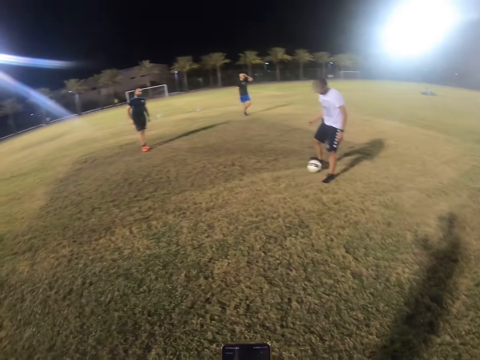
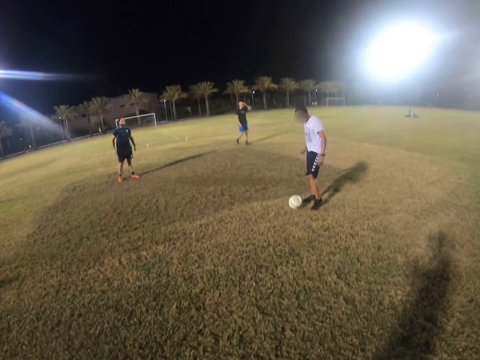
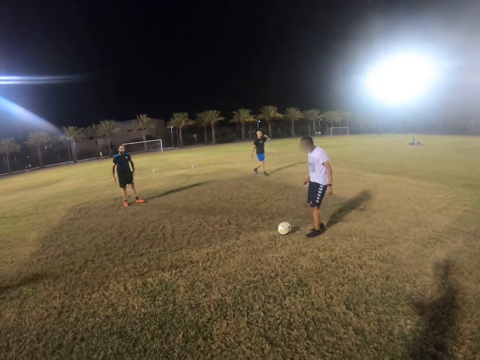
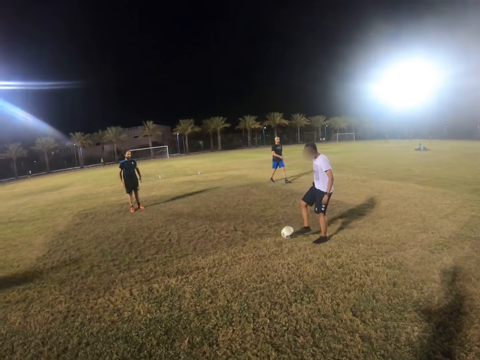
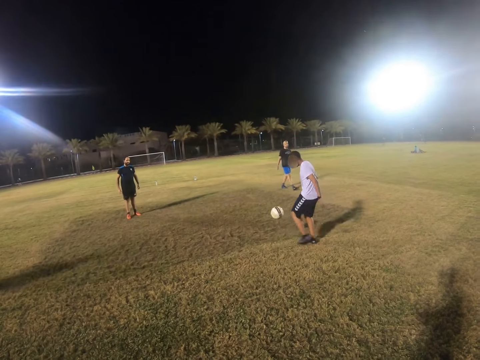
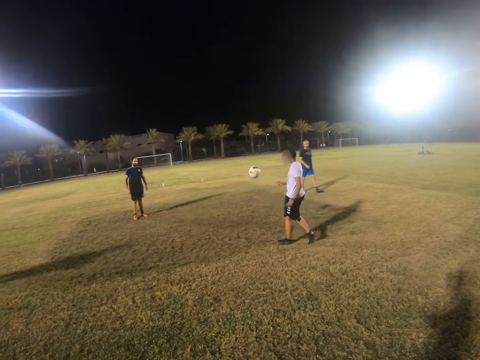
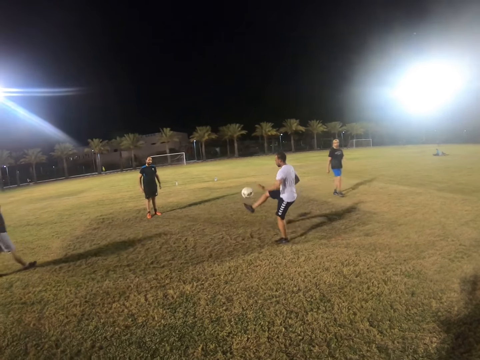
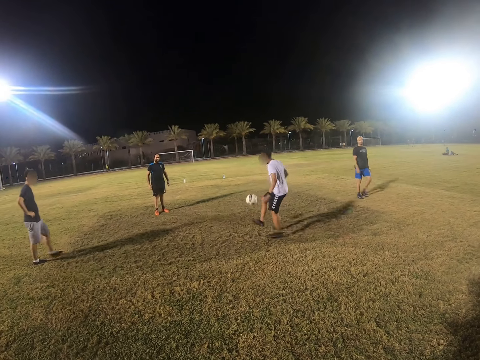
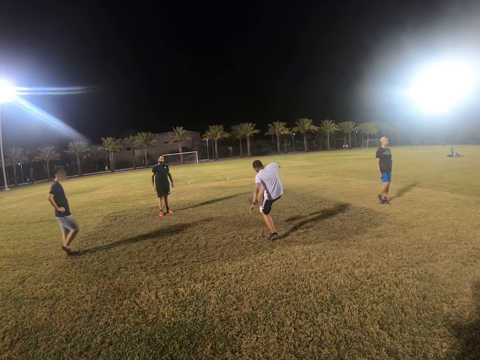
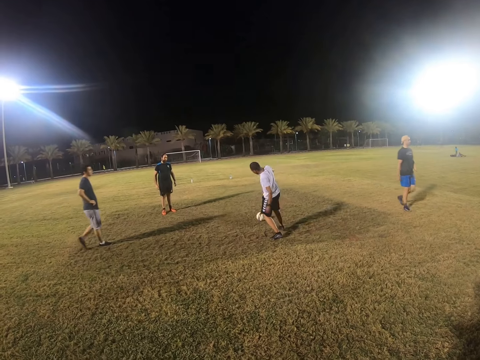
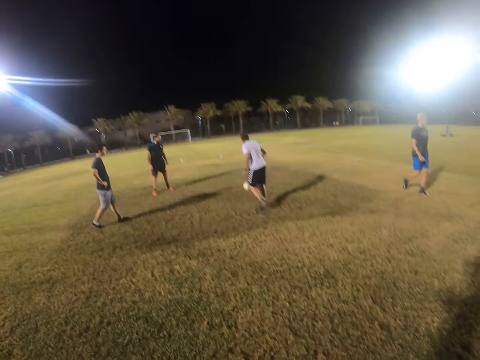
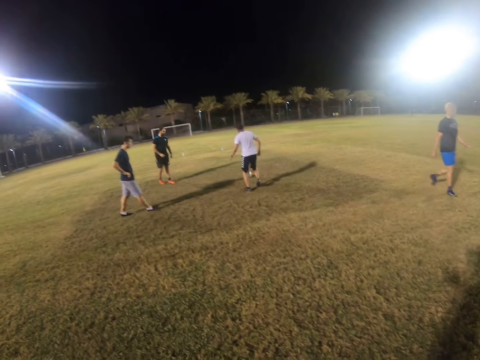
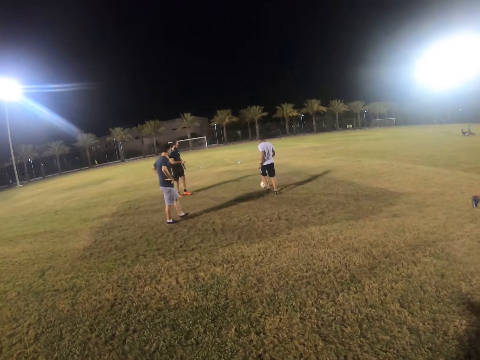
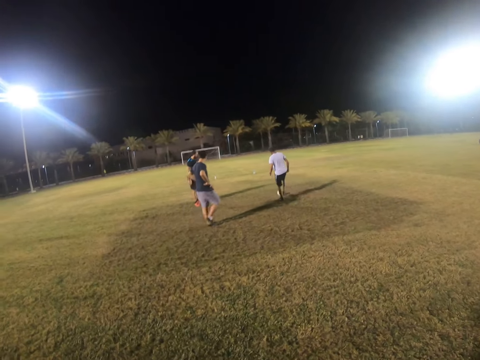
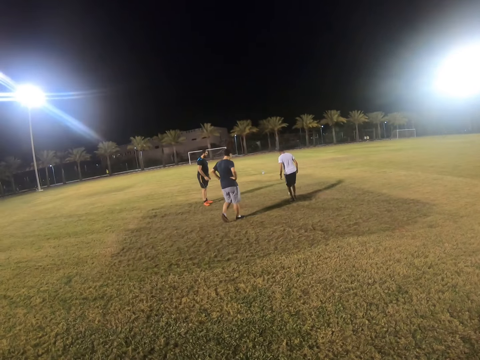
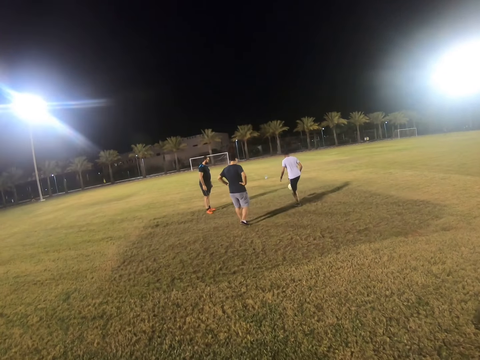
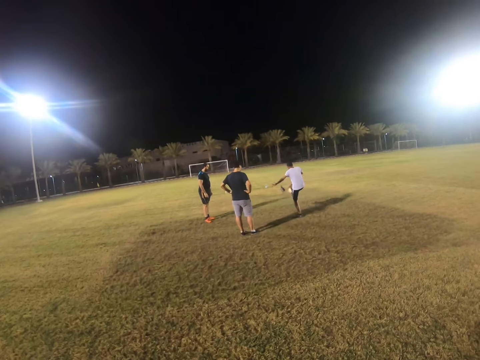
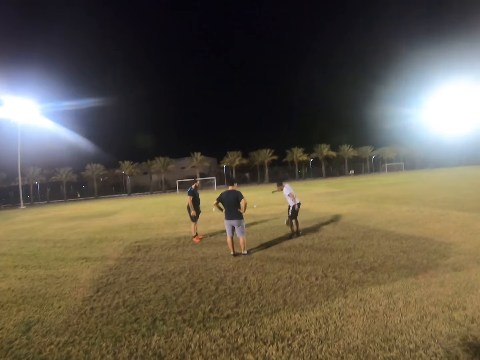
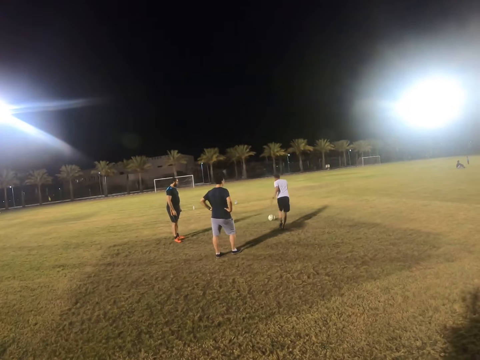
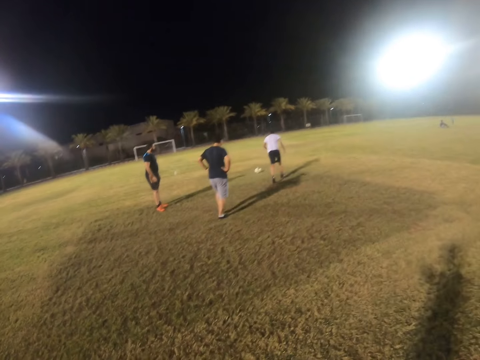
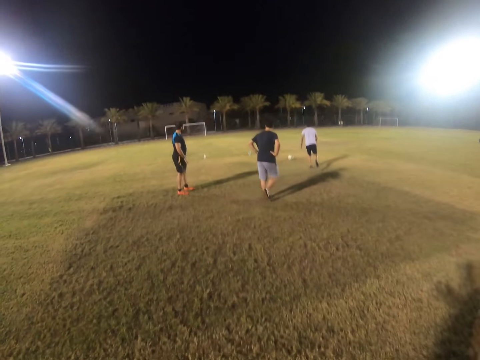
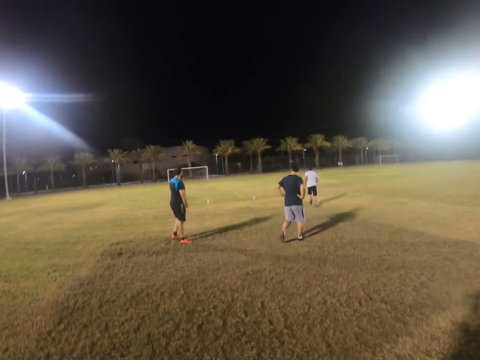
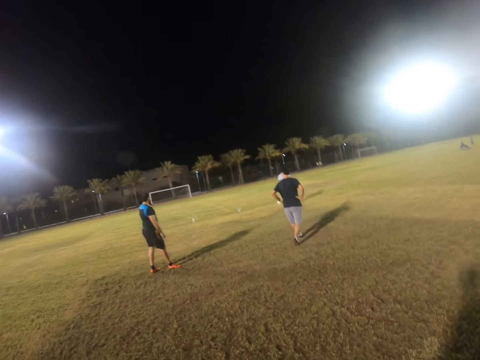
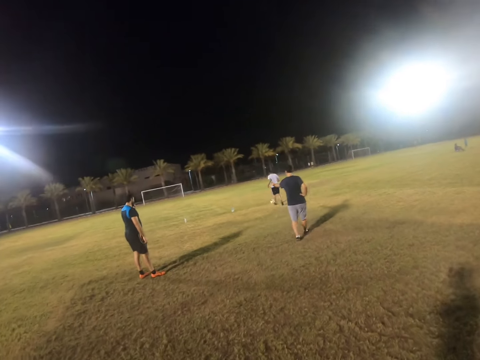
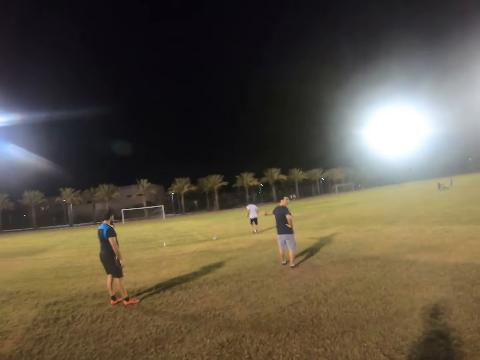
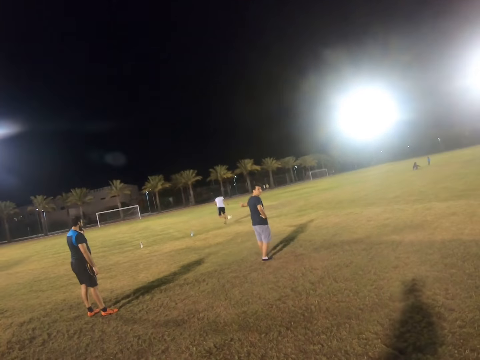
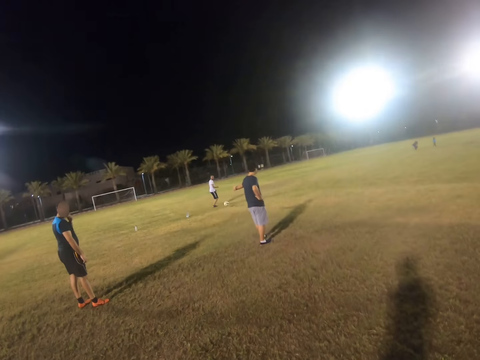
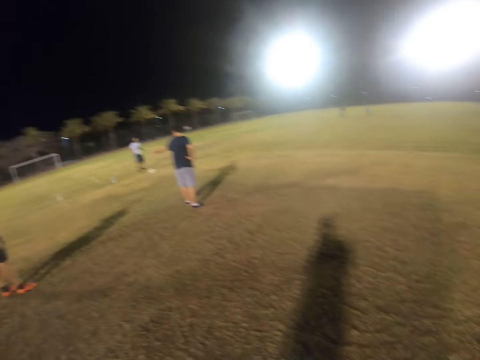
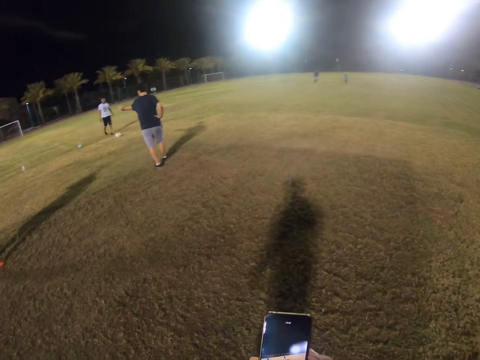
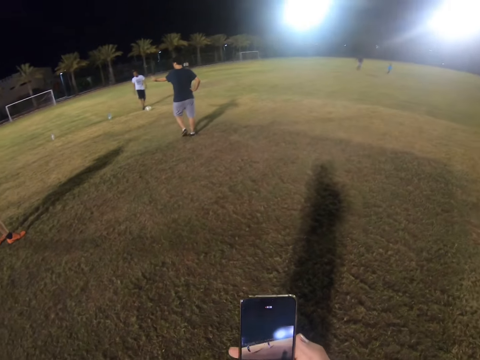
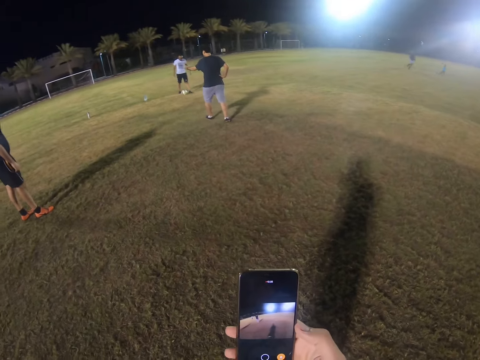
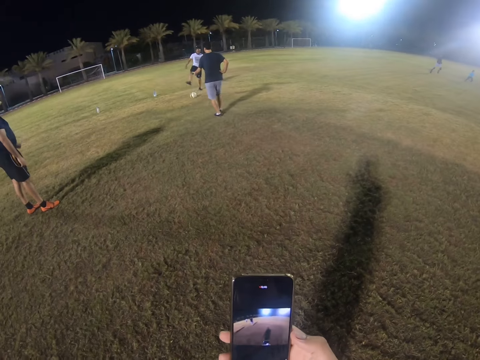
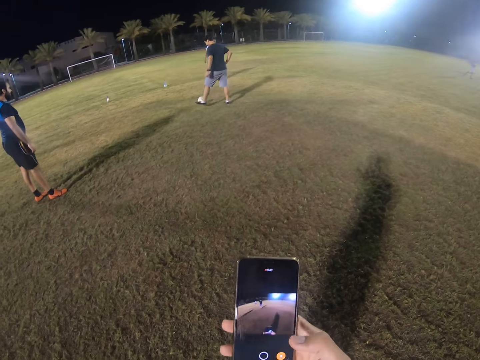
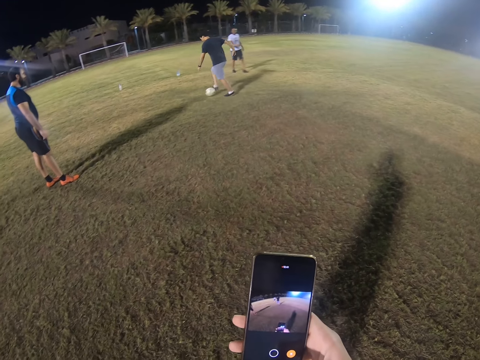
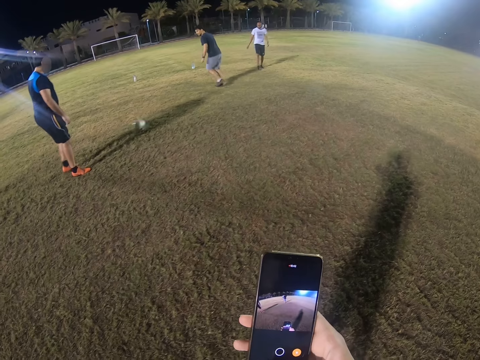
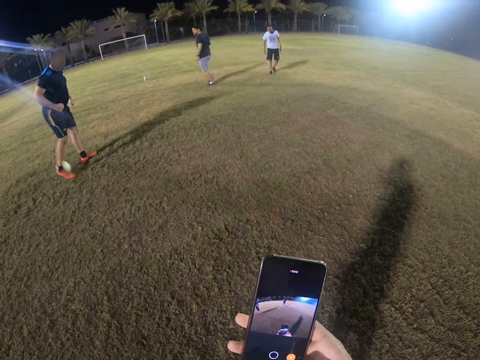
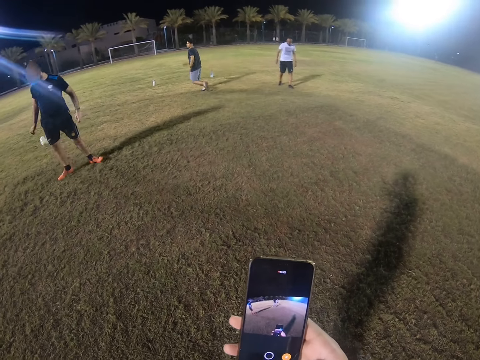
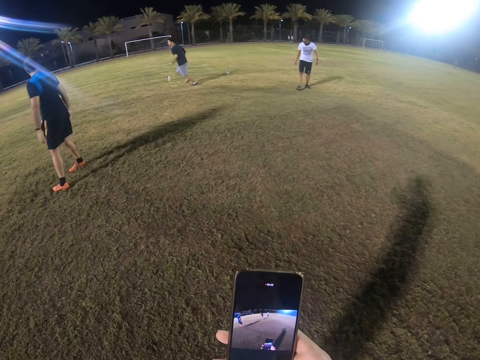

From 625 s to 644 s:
A man plays with the ball. The camera wearer walks in the field. The man plays with the ball. The camera wearer records a video on his phone.

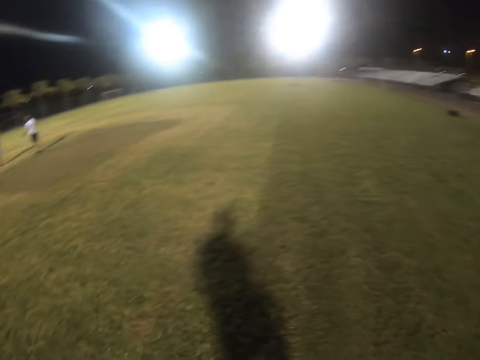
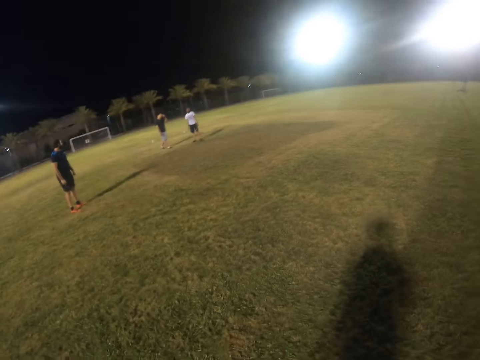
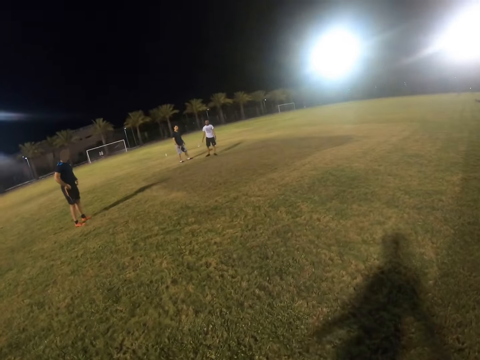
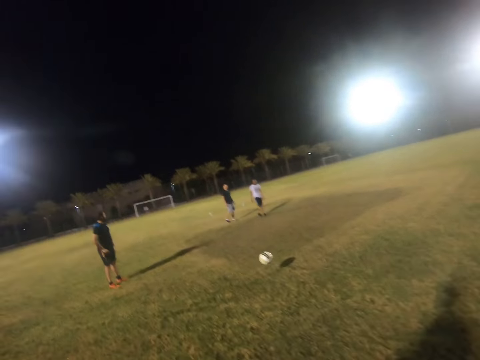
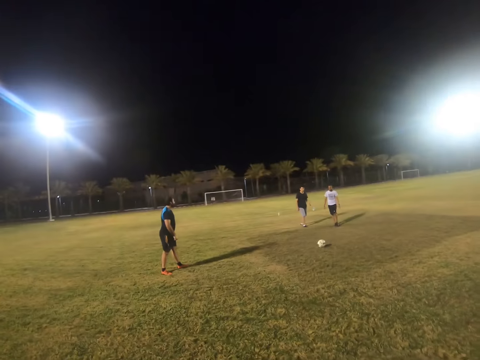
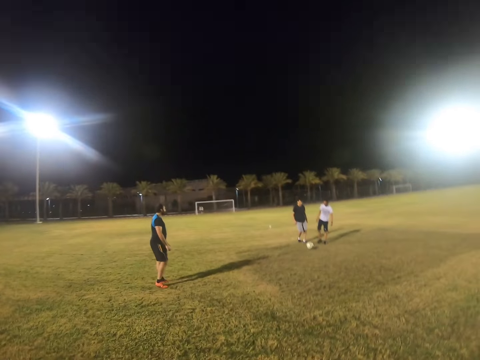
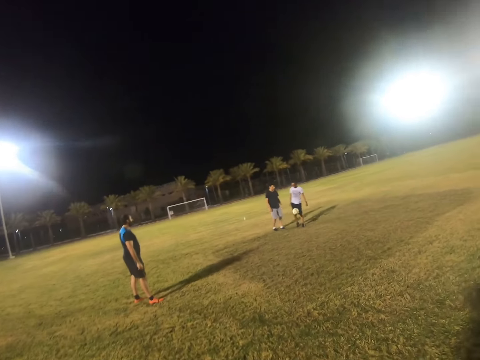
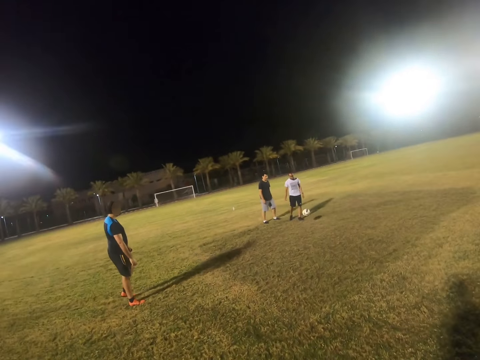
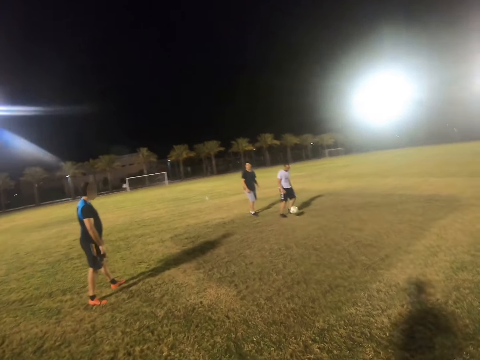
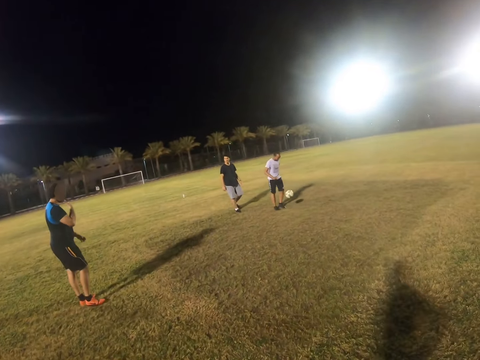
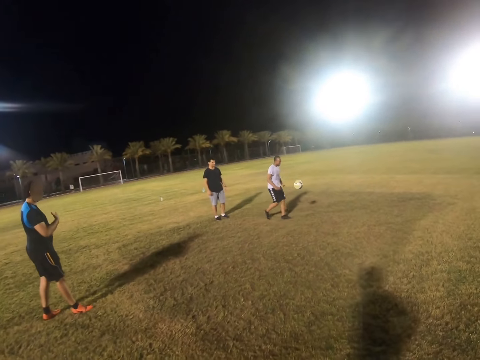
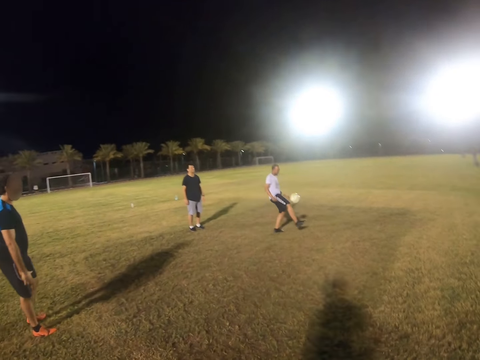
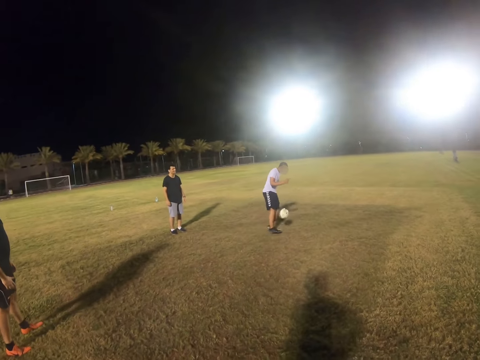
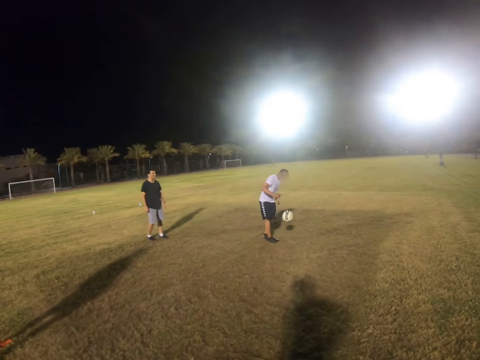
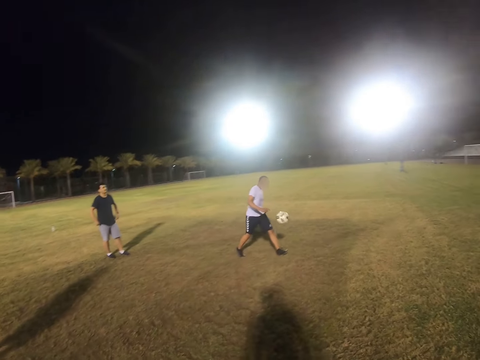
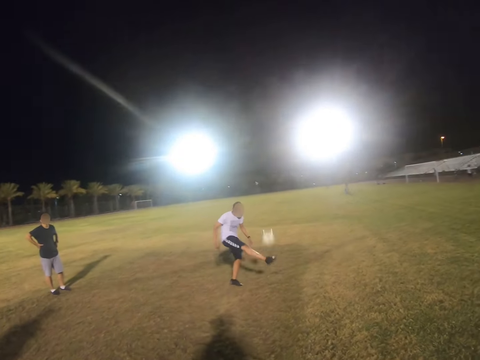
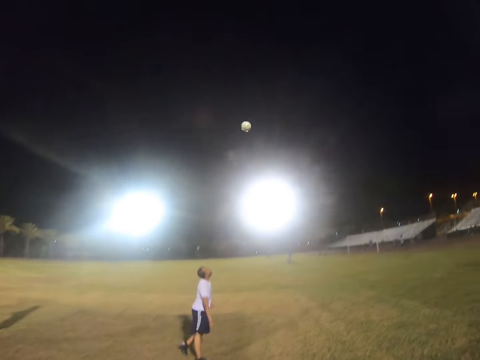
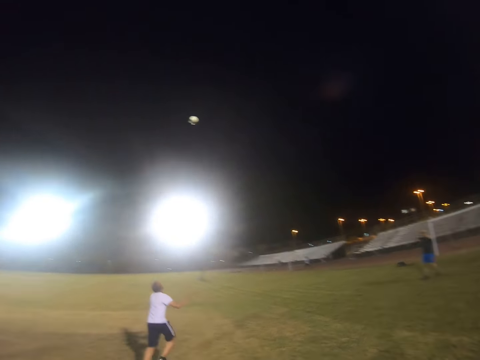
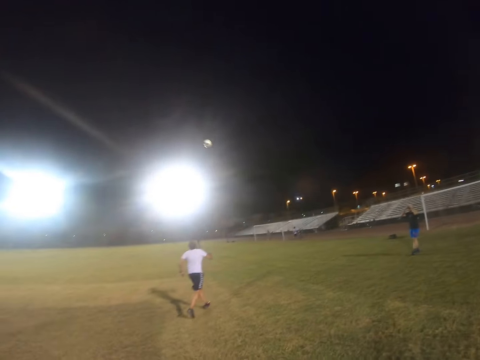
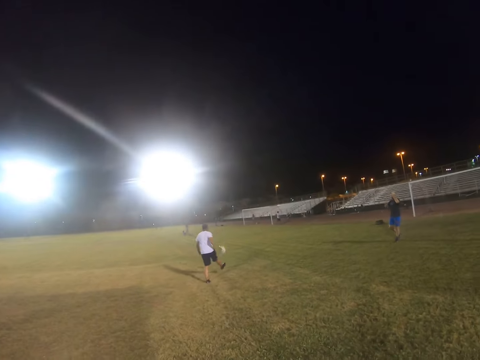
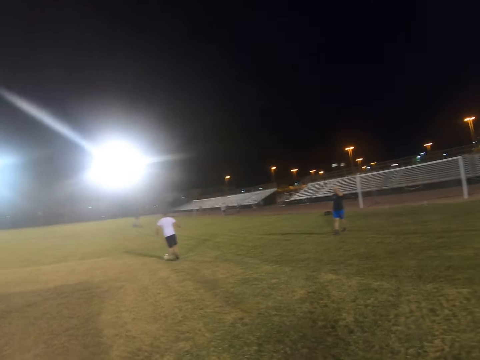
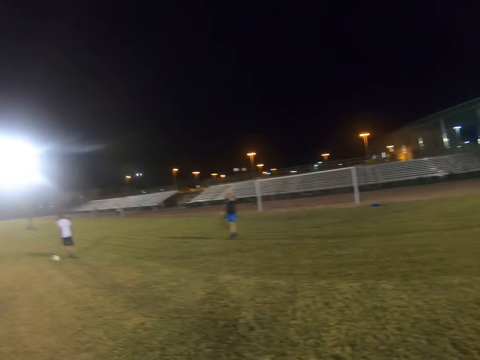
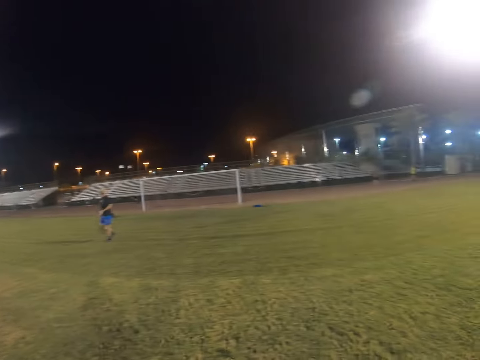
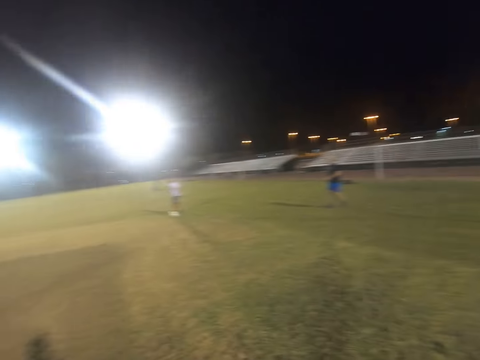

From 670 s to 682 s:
The camera wearer kicks the ball. A man plays with the ball.
